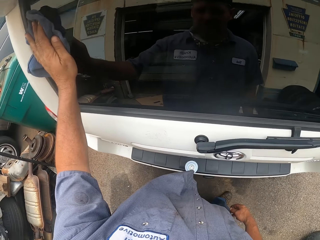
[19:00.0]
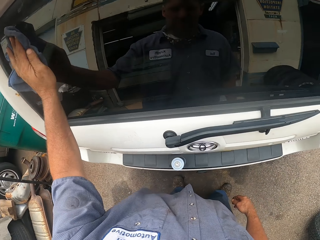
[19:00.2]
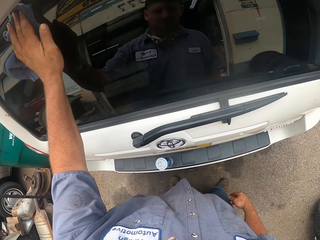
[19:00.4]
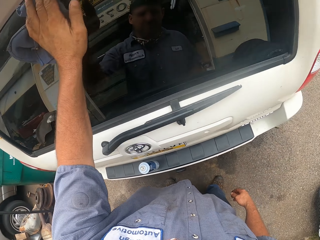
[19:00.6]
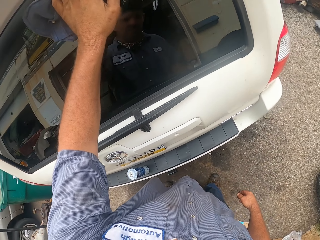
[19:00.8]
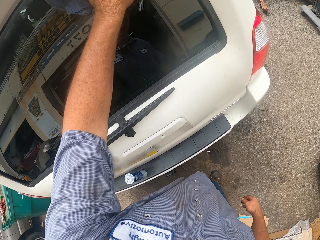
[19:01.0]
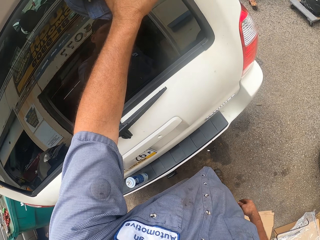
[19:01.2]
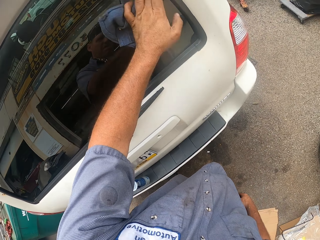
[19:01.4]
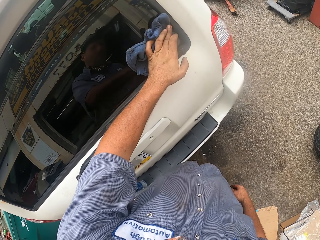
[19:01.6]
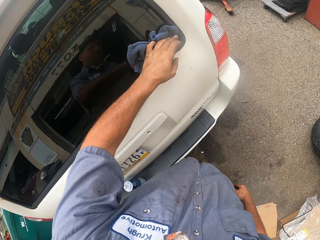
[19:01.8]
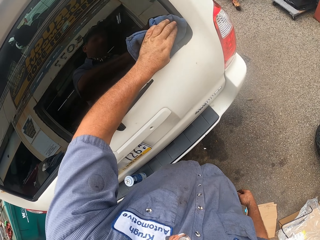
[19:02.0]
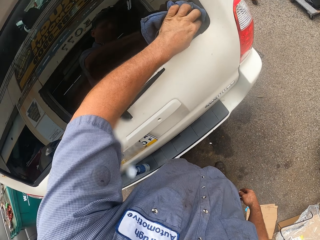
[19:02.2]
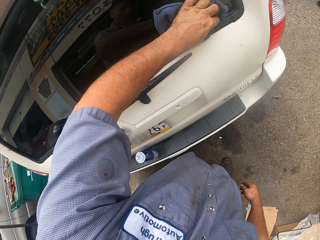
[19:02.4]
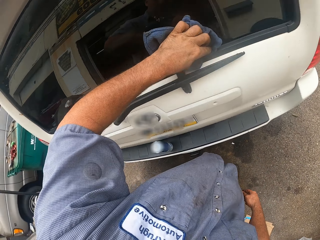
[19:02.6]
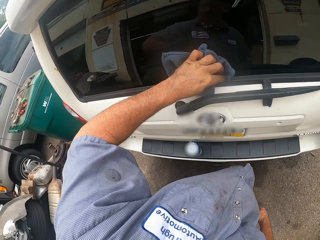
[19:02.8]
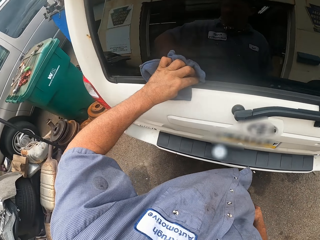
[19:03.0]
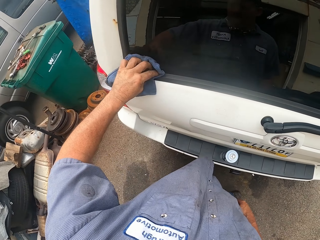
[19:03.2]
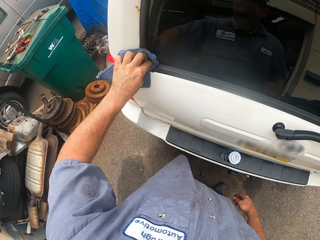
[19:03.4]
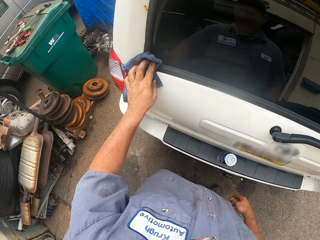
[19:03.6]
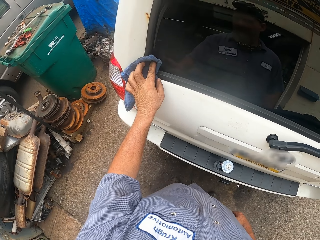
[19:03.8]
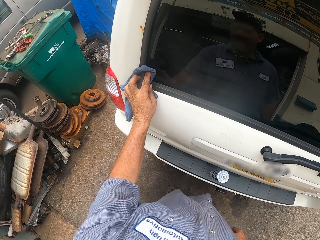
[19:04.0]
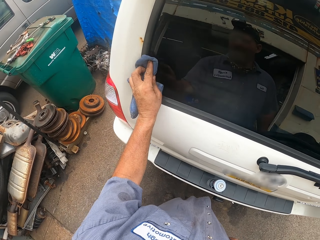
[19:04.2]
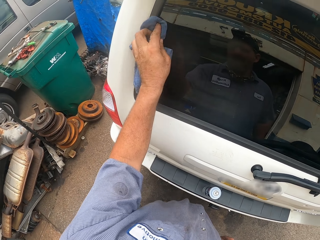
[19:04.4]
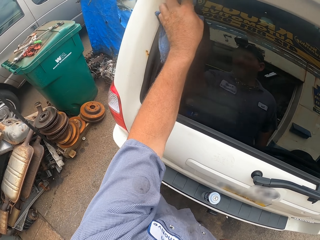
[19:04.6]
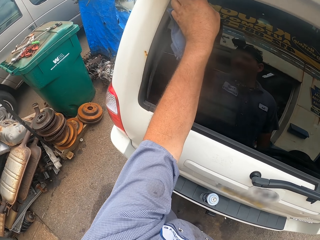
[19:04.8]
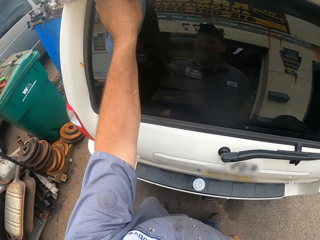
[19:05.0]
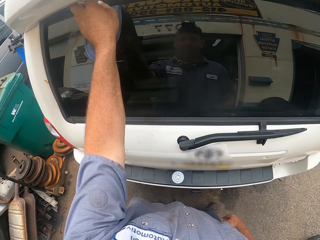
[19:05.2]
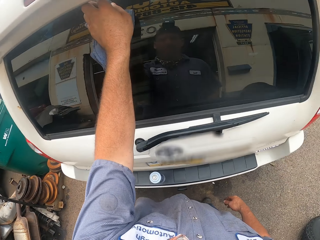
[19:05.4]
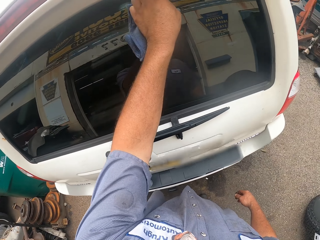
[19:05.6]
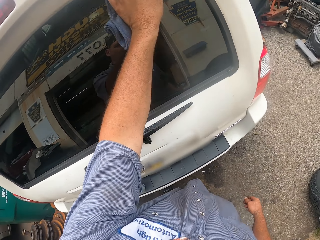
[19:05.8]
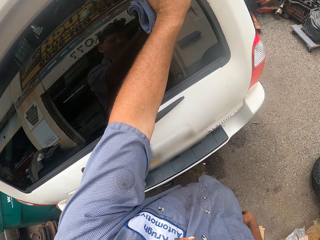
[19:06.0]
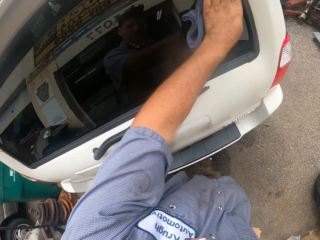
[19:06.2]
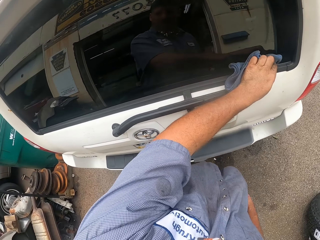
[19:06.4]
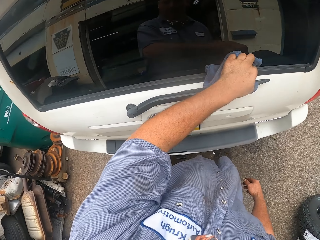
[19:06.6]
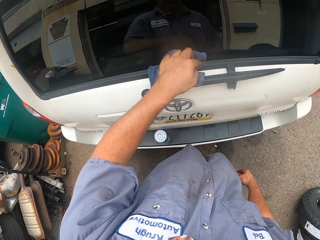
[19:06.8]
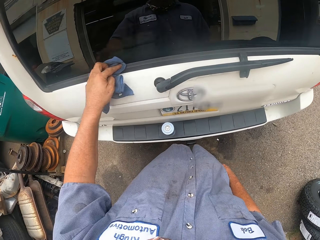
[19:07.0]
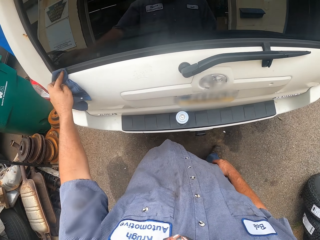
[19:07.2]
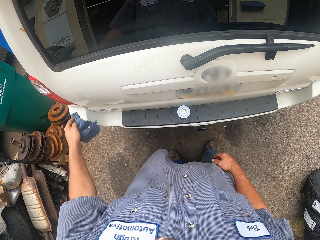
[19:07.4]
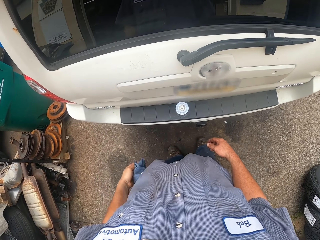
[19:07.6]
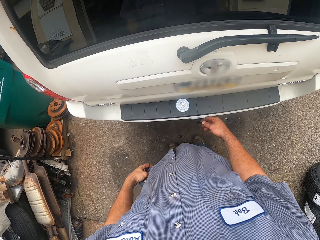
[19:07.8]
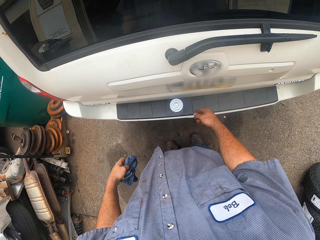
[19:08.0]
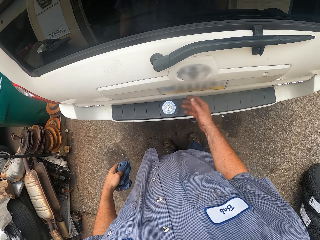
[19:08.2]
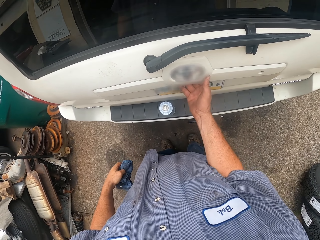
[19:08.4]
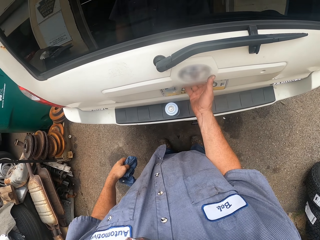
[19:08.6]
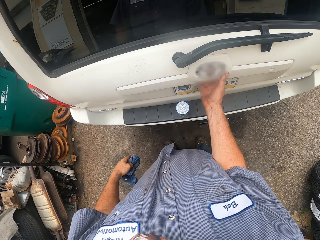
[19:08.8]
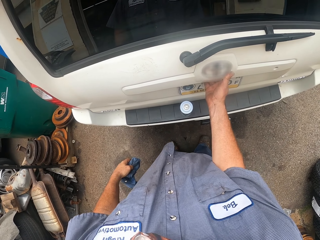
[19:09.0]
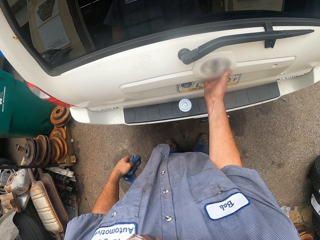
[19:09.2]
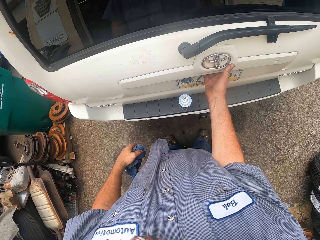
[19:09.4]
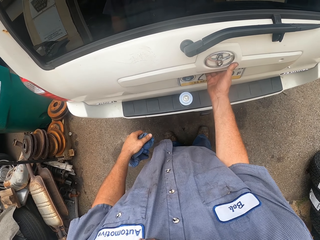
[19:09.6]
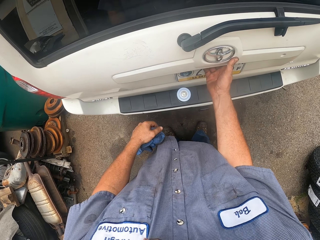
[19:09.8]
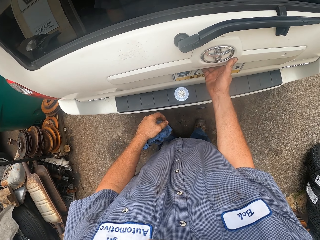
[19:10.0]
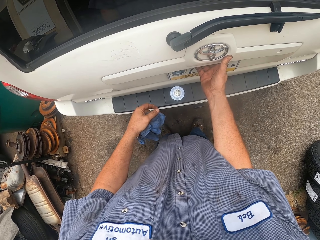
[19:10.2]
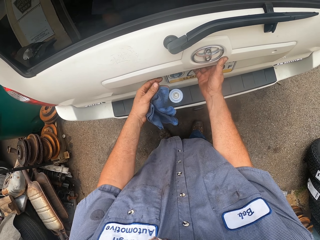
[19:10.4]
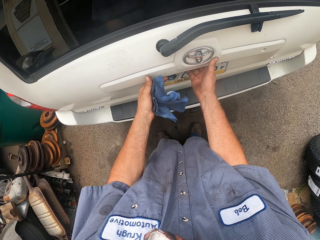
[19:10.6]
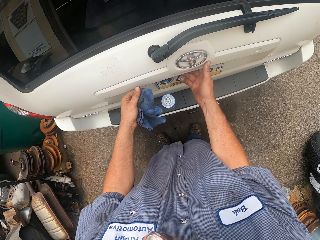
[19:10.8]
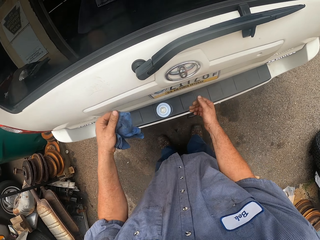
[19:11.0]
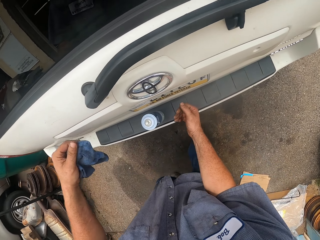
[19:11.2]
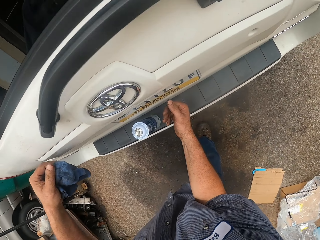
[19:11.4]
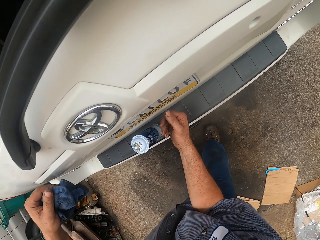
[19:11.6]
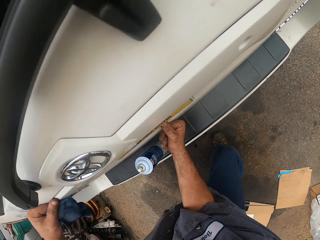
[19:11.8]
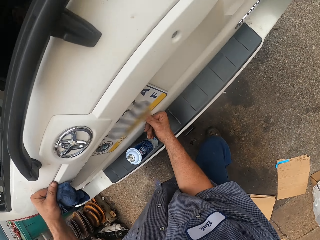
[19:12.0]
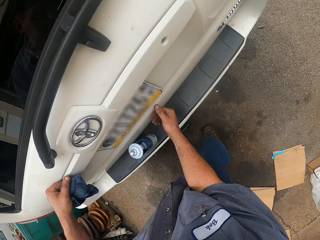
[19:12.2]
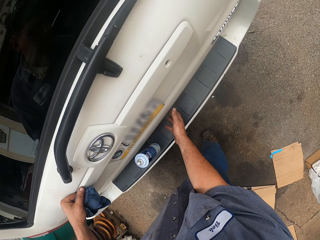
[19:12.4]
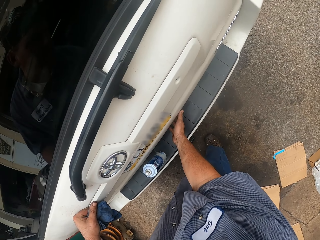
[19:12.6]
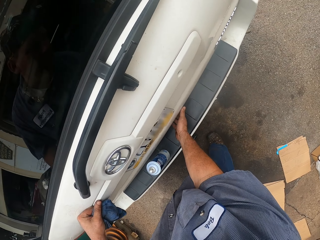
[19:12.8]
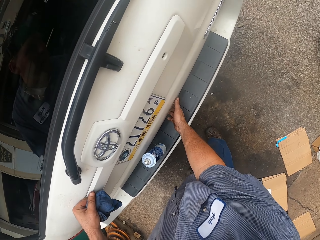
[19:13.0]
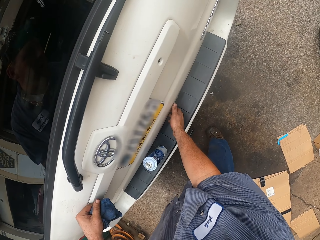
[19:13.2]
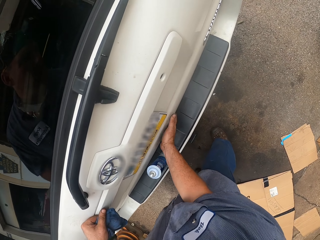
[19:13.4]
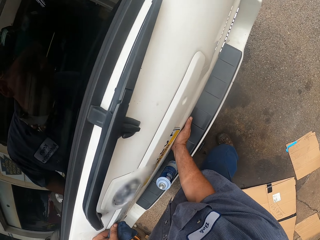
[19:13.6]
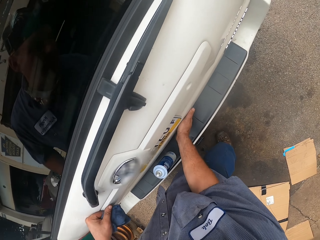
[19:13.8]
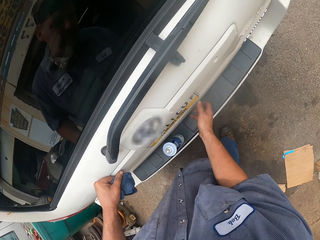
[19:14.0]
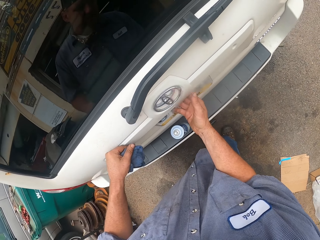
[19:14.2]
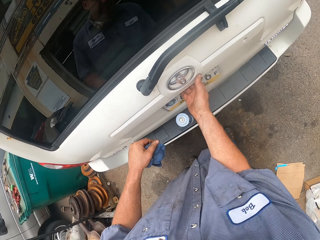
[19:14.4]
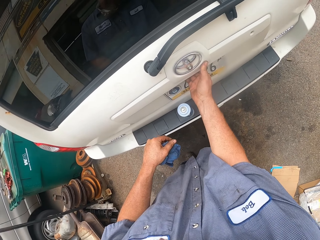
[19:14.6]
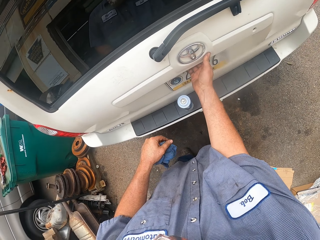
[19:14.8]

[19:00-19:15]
The camera wearer puts the hand down. He touches the car boot handle. He pulls the back window of the car with his left hand. He bangs the car with his right hand.

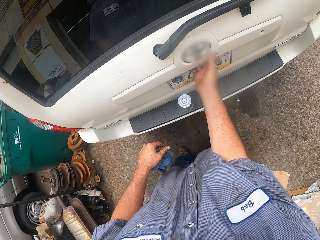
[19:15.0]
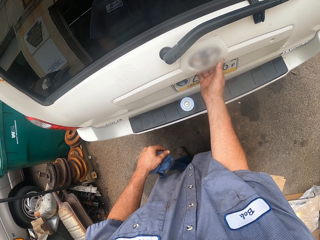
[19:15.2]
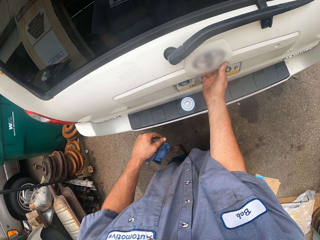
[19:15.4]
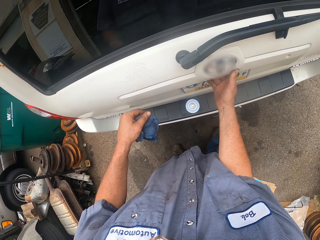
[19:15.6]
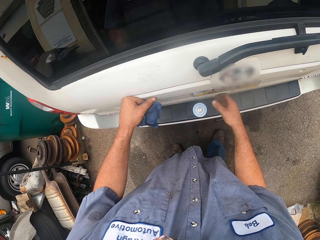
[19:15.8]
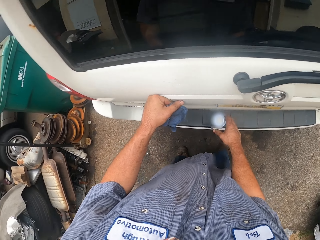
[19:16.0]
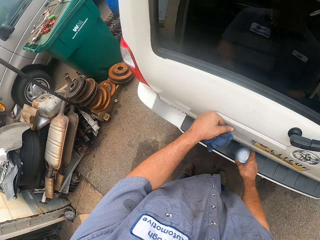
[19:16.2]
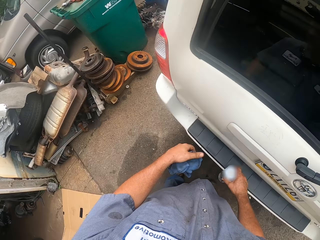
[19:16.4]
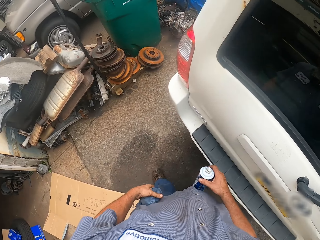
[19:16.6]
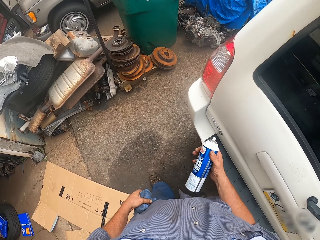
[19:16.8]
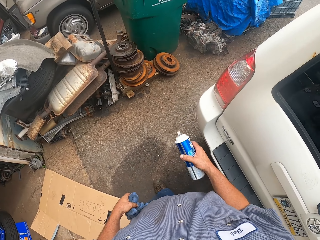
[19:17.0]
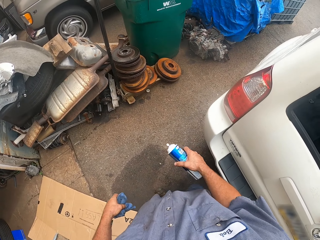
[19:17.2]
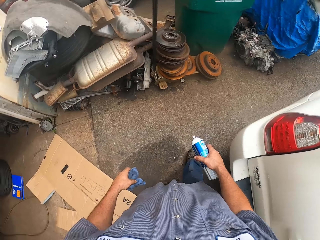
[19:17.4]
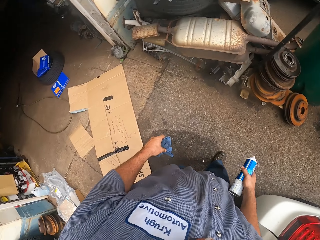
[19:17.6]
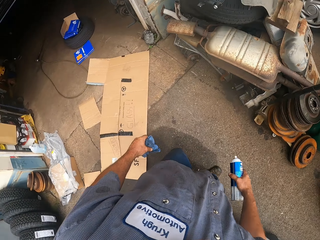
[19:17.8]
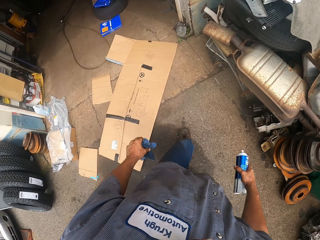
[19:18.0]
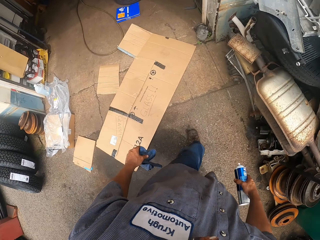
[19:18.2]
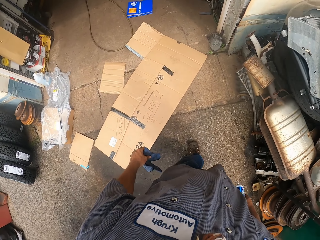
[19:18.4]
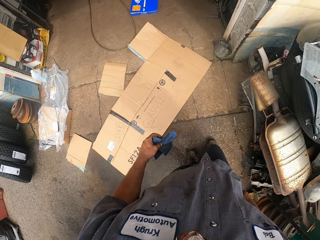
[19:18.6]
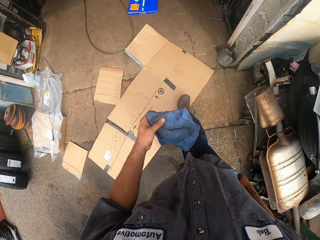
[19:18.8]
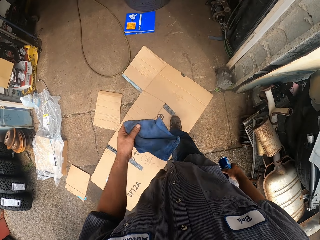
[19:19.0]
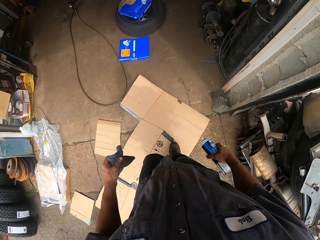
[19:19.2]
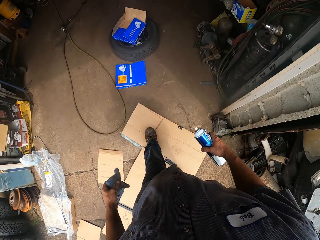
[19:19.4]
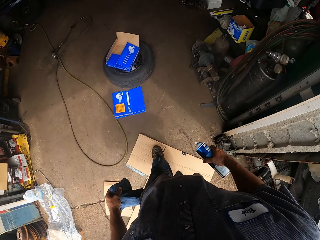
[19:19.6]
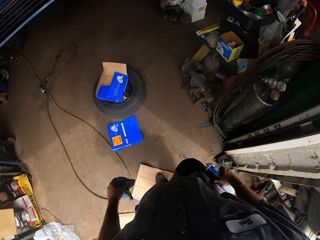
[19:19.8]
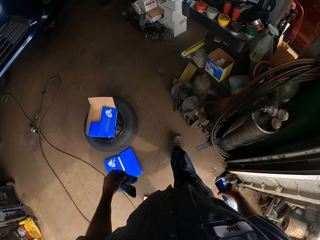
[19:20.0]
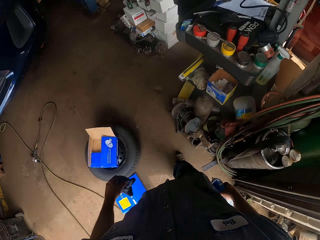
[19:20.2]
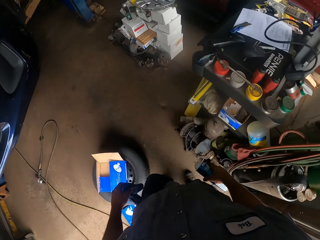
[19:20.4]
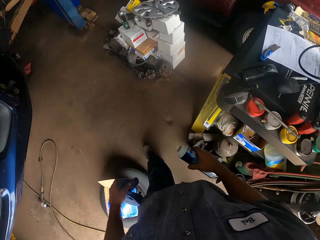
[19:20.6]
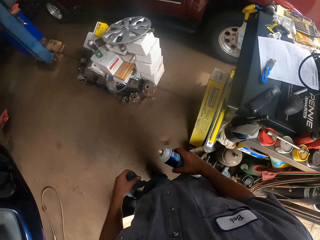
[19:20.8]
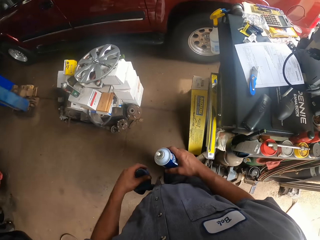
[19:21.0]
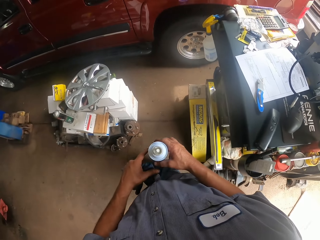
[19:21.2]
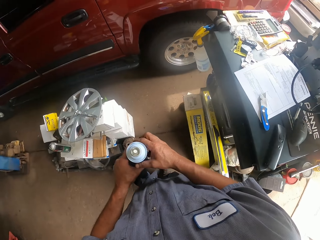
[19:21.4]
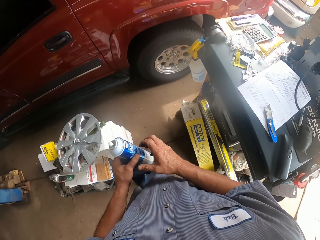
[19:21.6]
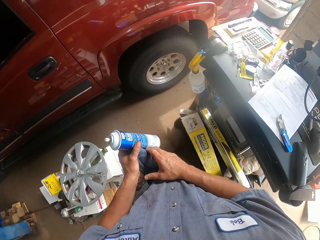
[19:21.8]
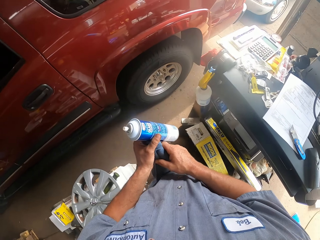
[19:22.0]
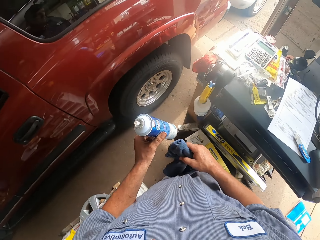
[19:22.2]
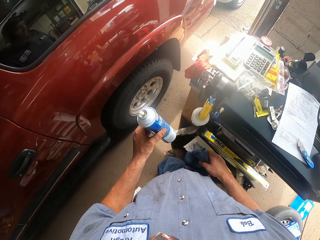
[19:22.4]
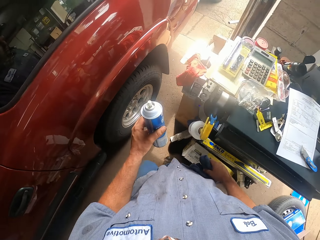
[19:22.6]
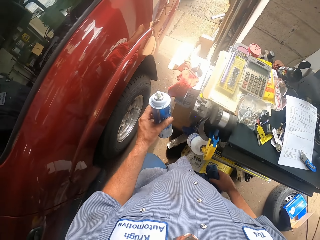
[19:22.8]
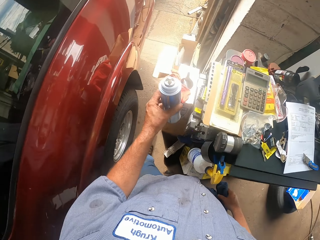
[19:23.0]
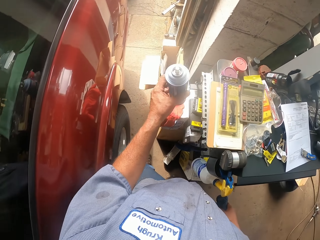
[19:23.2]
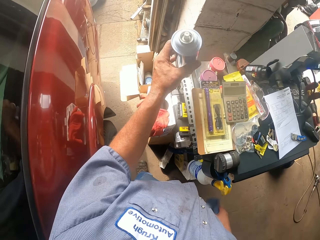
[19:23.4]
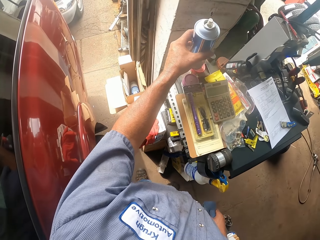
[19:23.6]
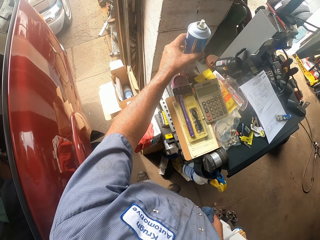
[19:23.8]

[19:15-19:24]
The camera wearer picks up the bottle with his right hand. He shakes the liquid inside the bottle with his right hand. He walks around the garage. He transfers the bottle from his right hand to his left hand. He transfers the cloth from his left hand to his right hand.
